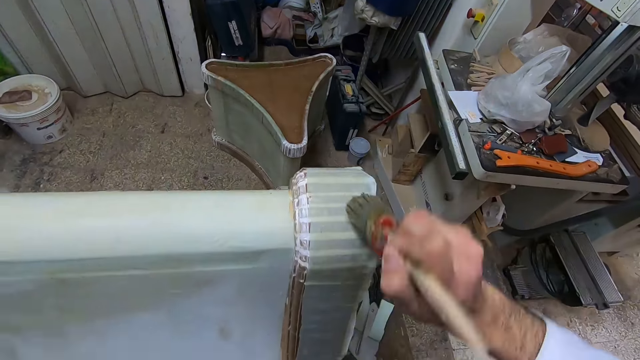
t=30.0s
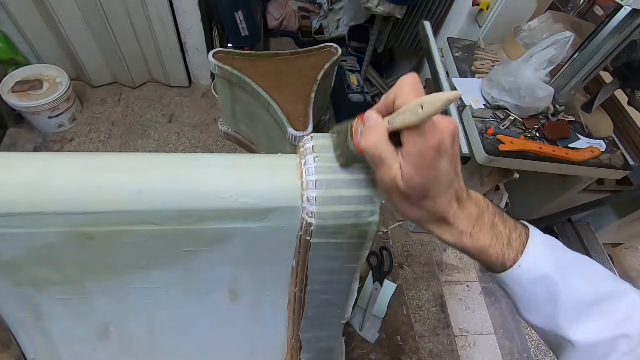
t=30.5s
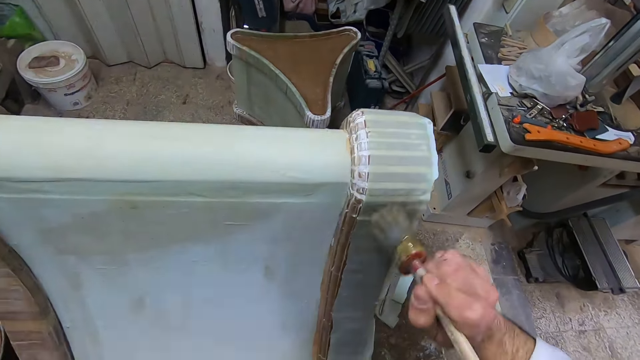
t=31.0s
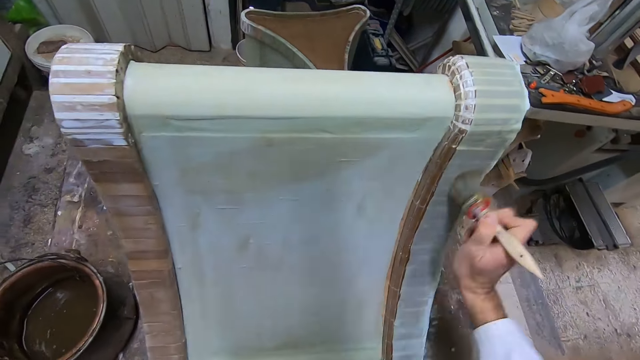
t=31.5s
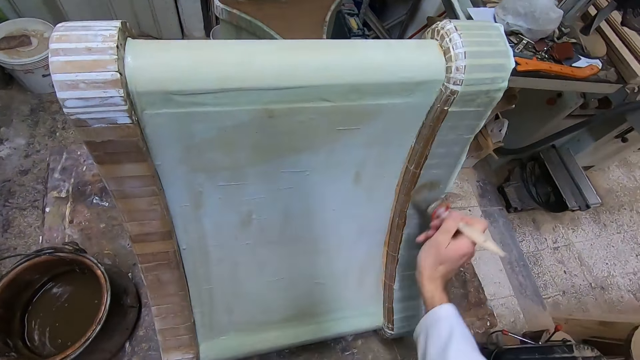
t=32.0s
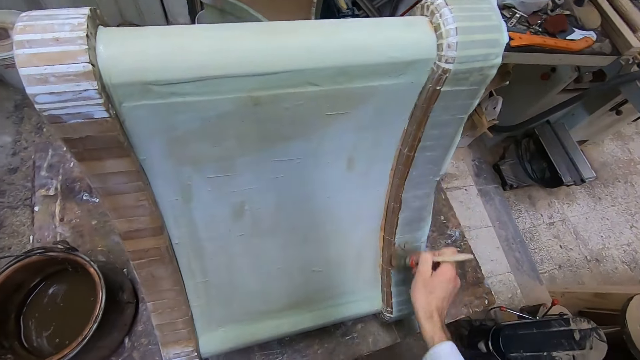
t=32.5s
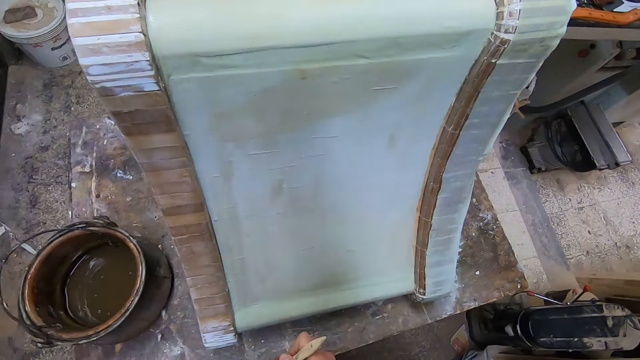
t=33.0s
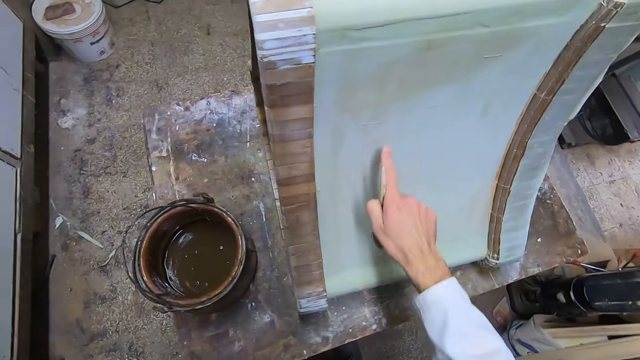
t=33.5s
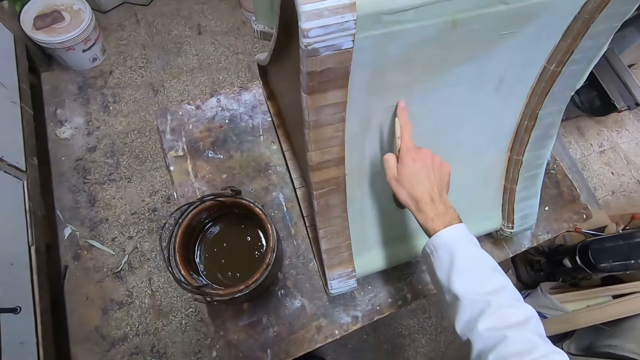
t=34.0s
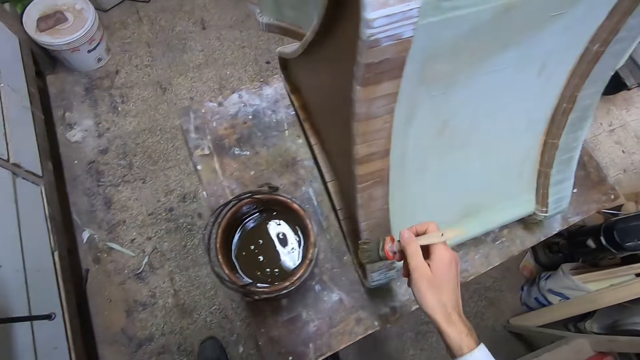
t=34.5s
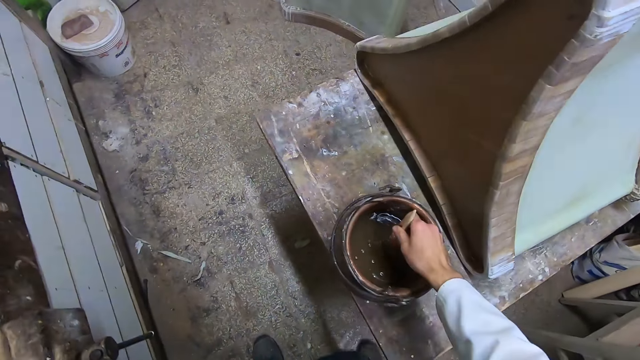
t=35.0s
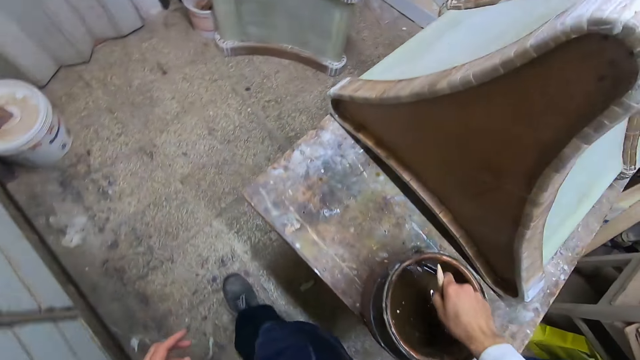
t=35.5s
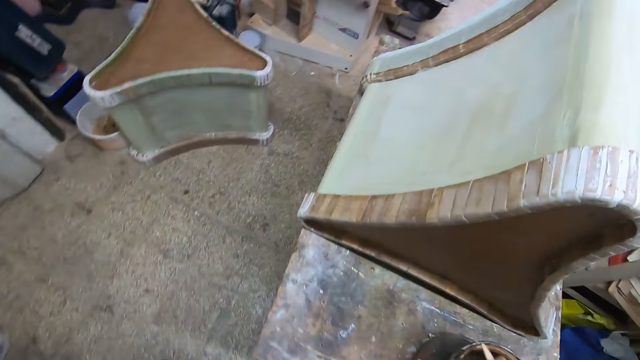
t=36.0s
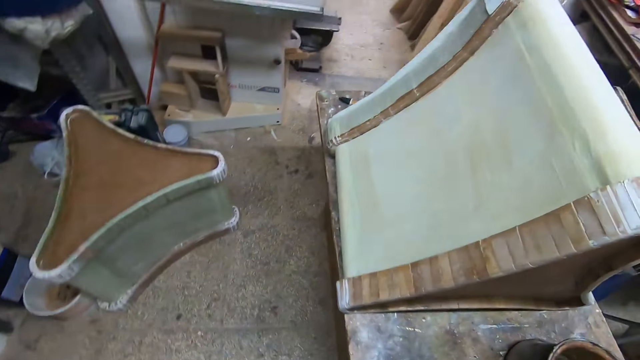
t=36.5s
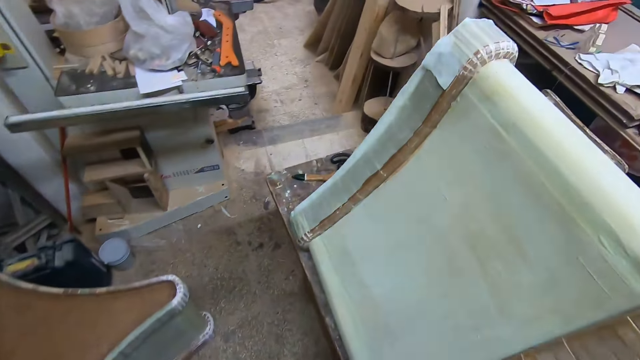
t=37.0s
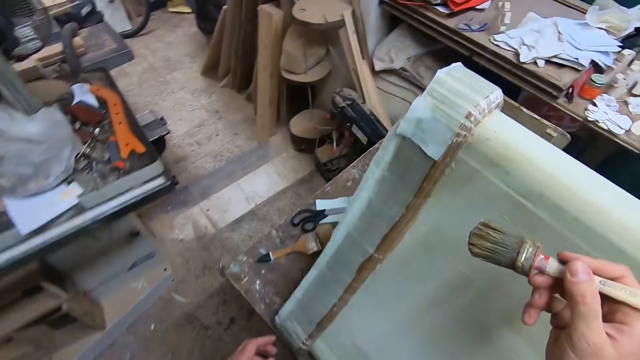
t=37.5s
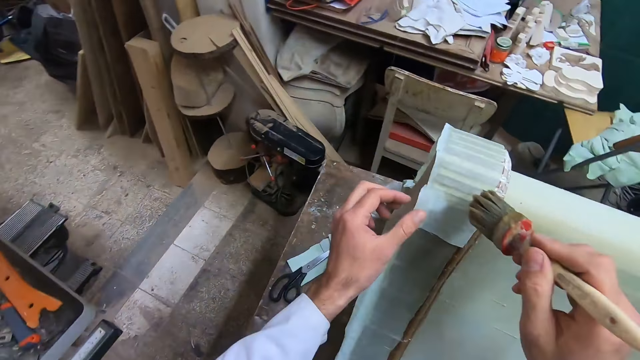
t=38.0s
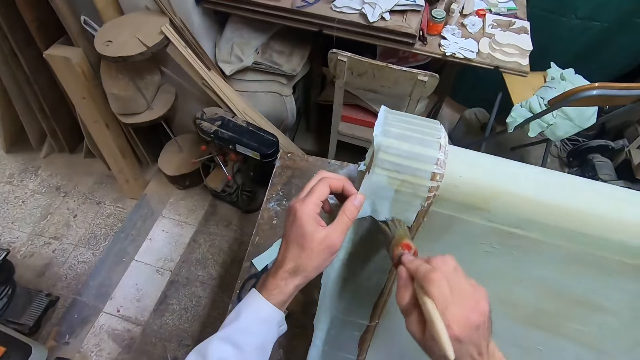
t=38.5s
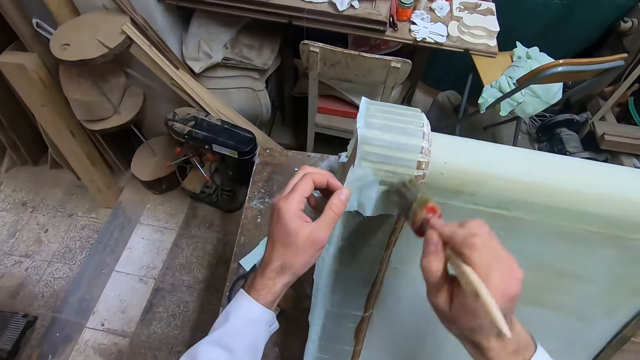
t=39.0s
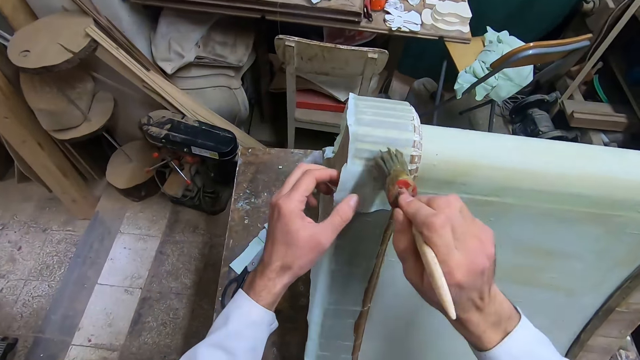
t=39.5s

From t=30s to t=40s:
The camera wearer walks around the workshop. They touch a part of the woodwork. They dip the glue brush in the glue in the container. They walk around the workshop. They glue a part of the paper or cloth to the woodwork. They touch the cloth.

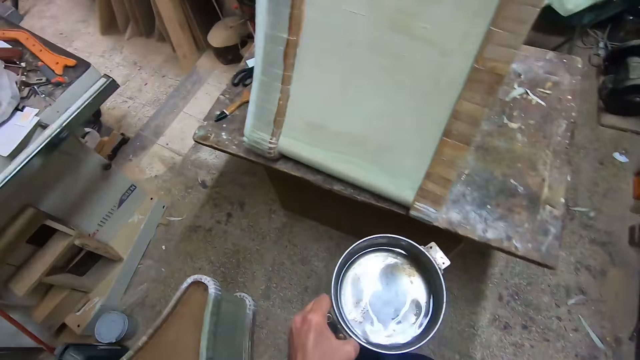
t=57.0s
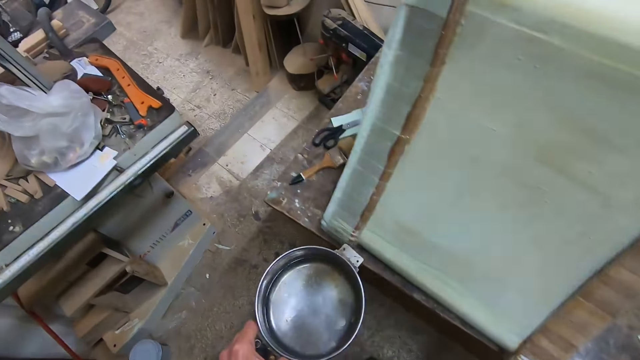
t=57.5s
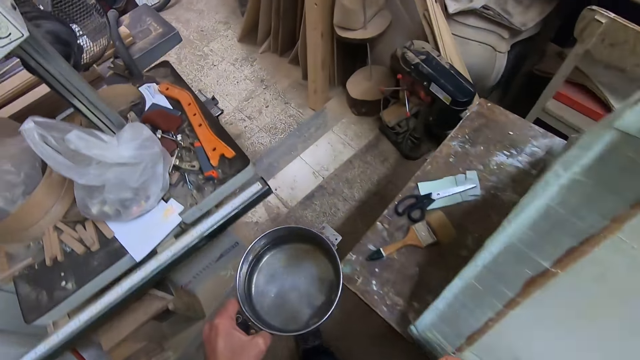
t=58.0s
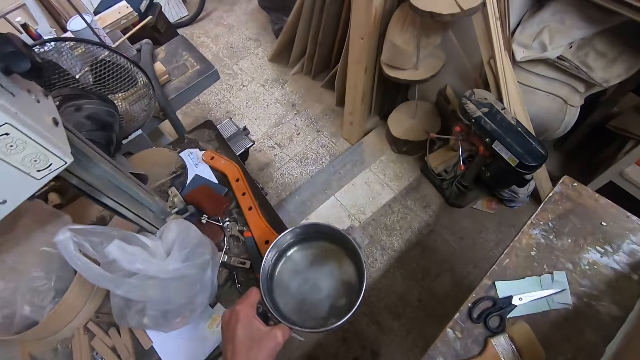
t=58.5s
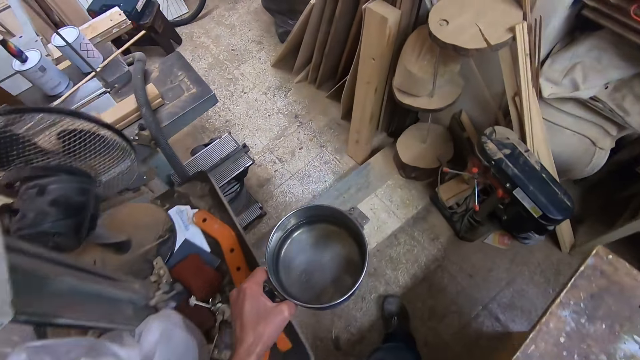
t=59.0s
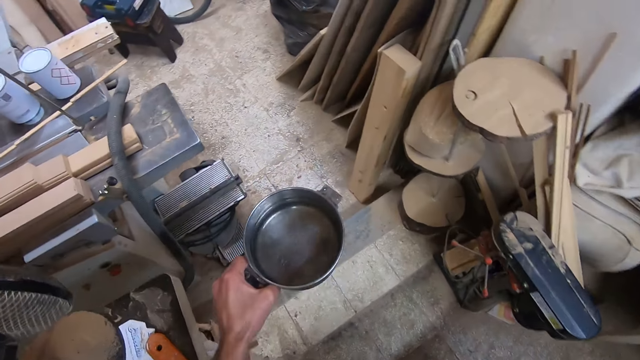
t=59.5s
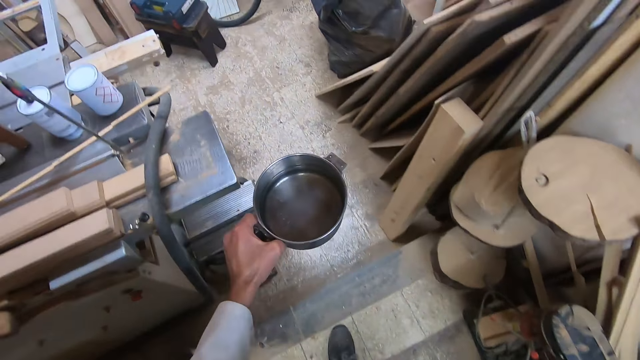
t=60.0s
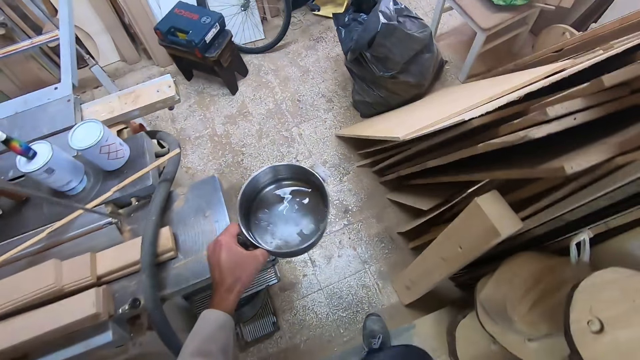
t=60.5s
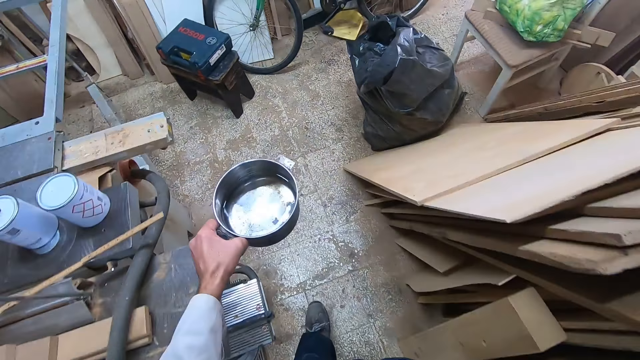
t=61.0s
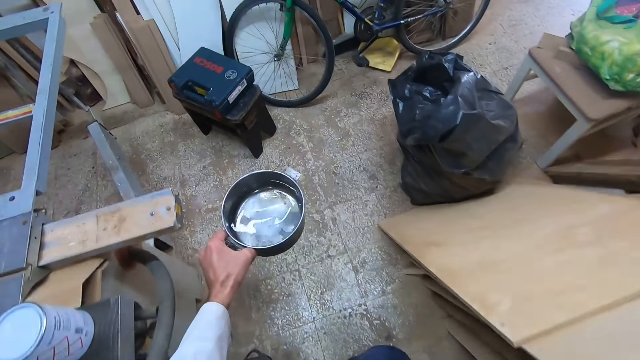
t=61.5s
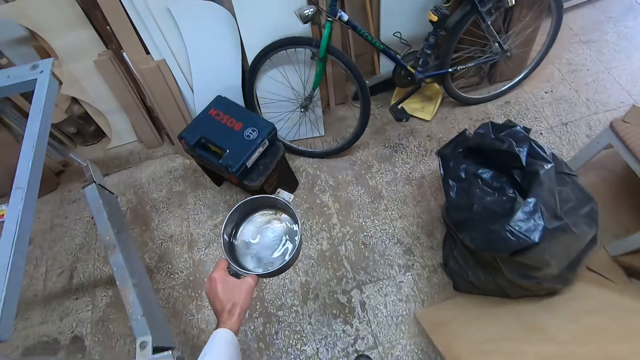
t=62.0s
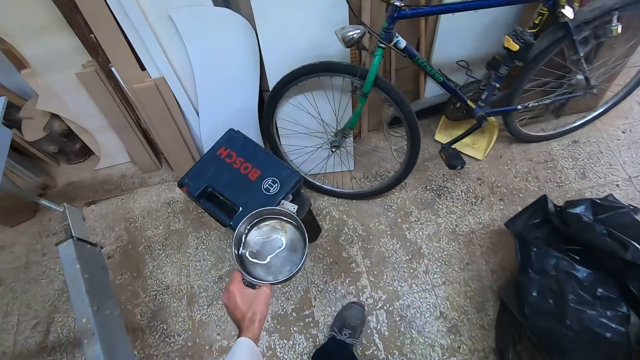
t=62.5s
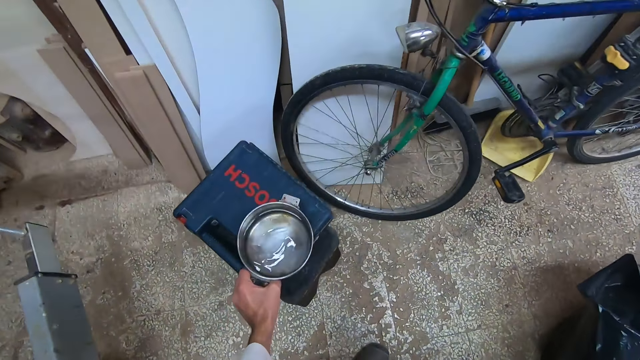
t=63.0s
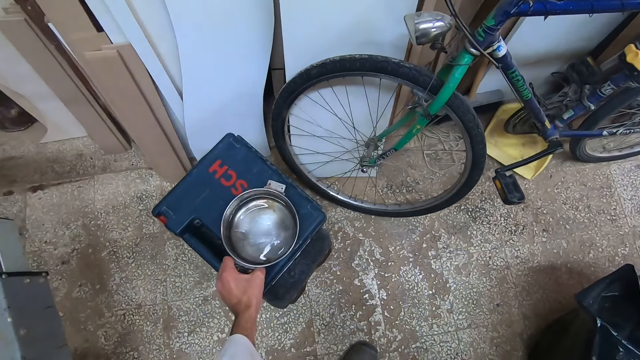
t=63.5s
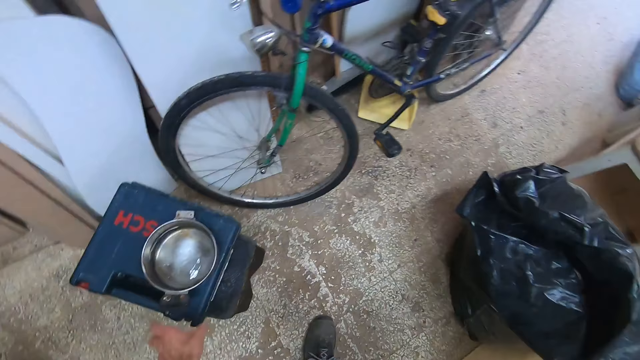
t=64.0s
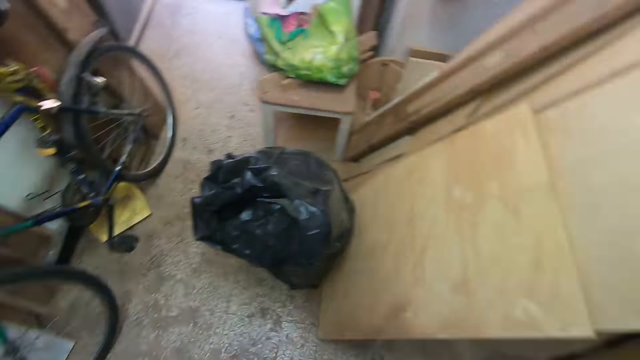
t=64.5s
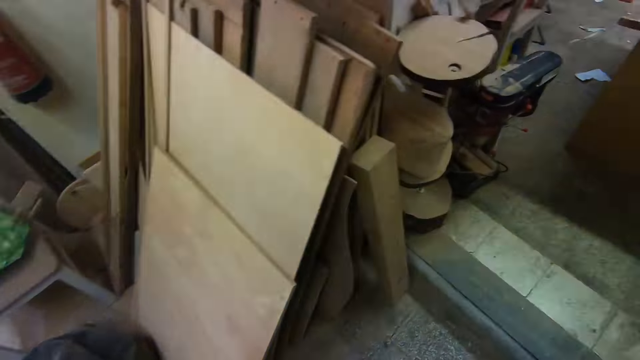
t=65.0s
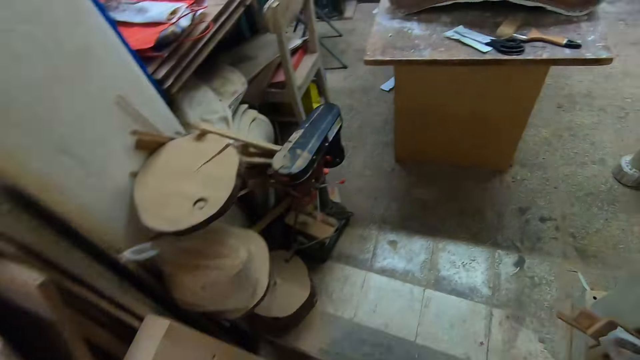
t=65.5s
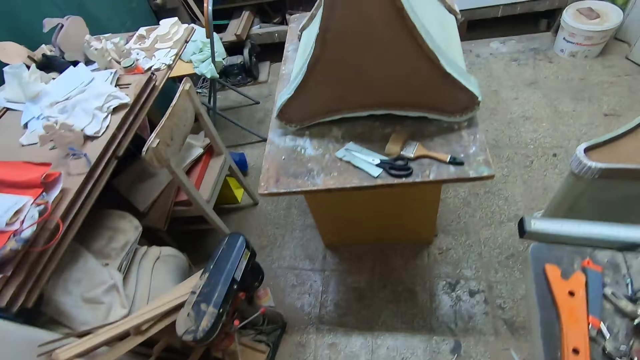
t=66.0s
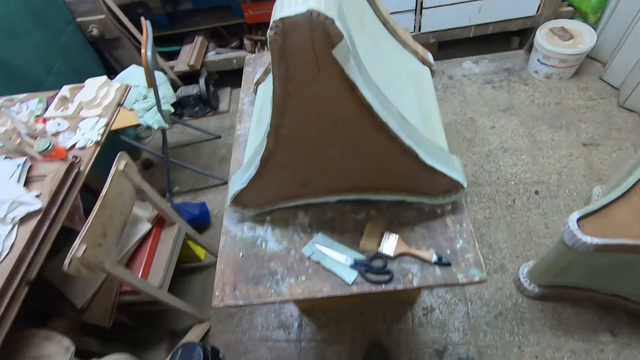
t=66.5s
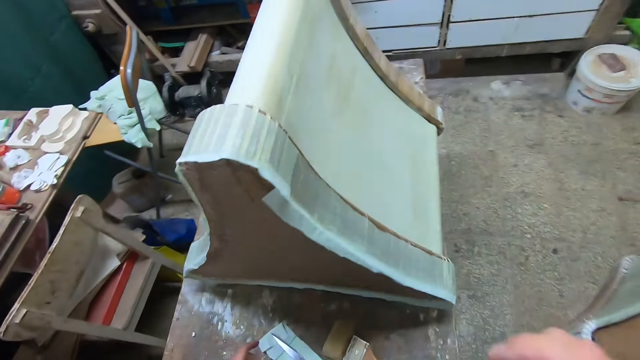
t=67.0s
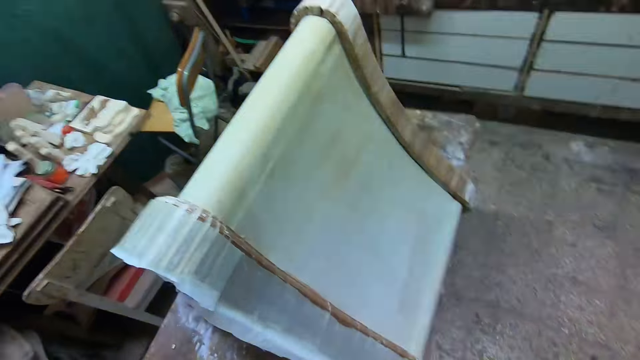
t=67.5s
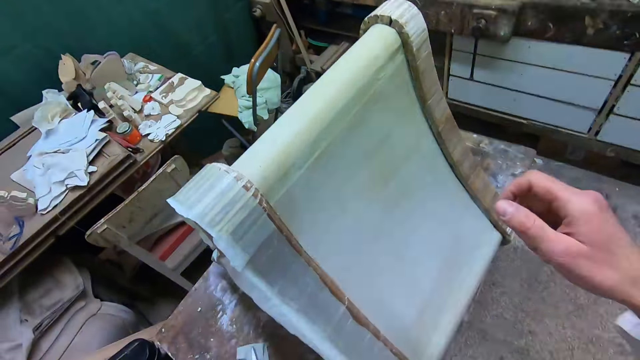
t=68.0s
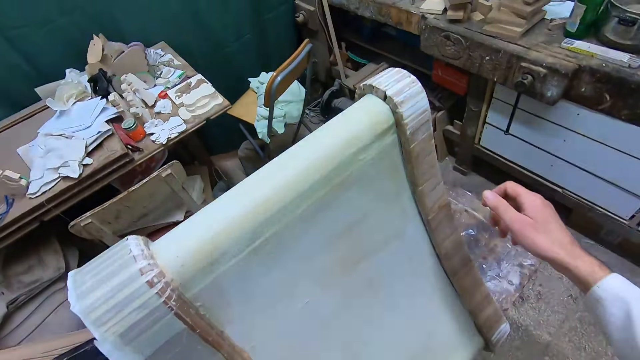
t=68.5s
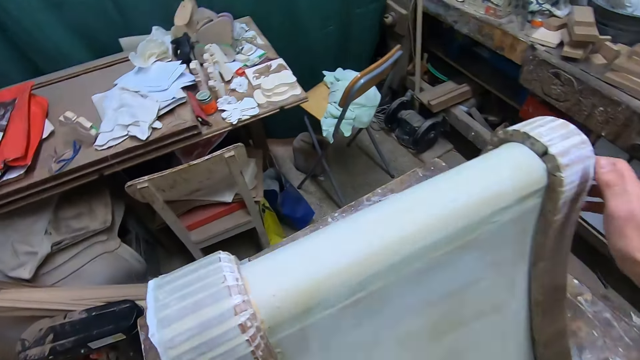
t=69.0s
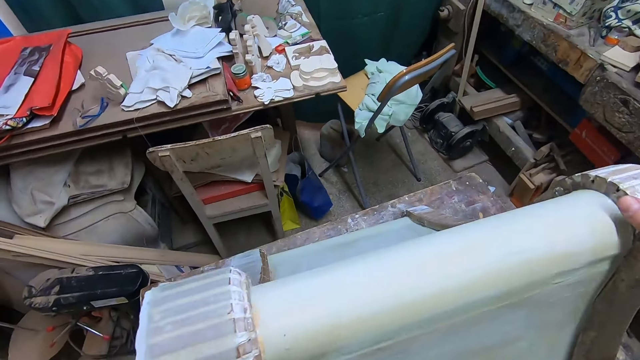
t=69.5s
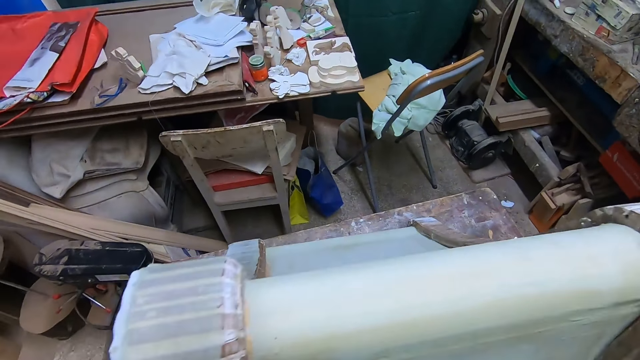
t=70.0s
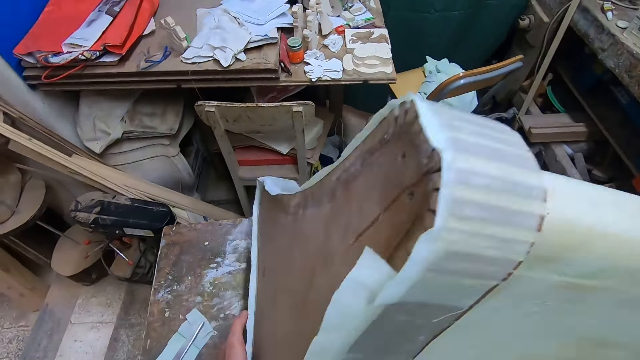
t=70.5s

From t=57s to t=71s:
The camera wearer walks to the outer part of the workshop. He drops the pot on a bucket with his right hand. He walks back to the inner part of the workshop. He turns the woodwork to the side. He puts the board upside down.
